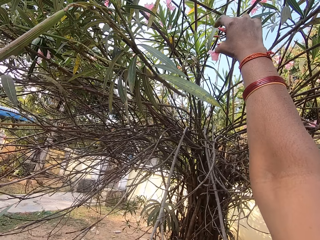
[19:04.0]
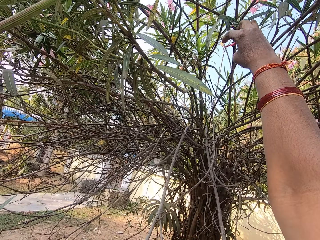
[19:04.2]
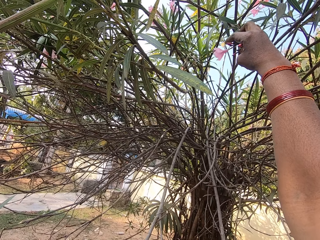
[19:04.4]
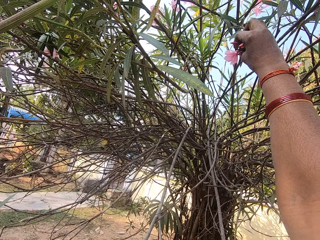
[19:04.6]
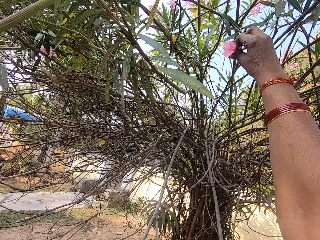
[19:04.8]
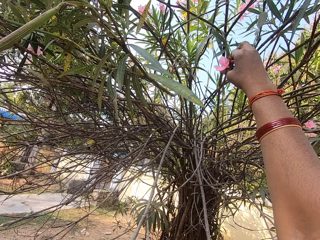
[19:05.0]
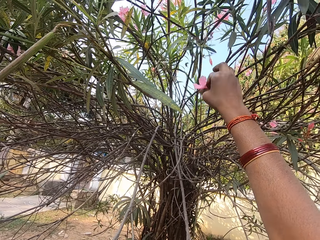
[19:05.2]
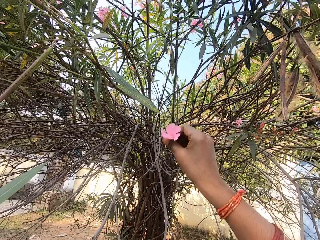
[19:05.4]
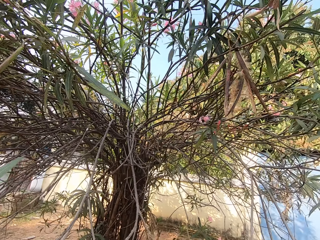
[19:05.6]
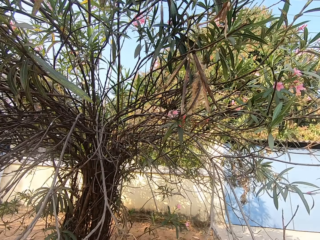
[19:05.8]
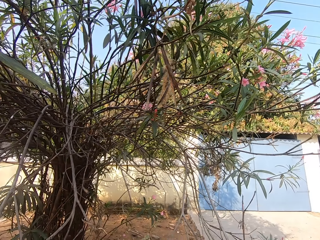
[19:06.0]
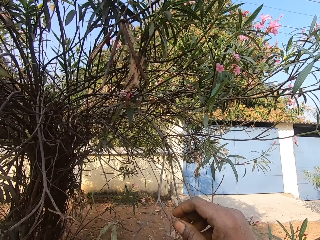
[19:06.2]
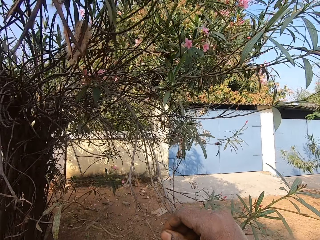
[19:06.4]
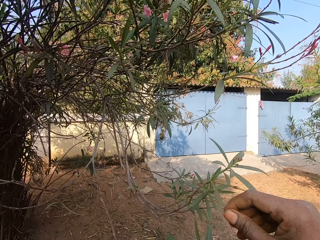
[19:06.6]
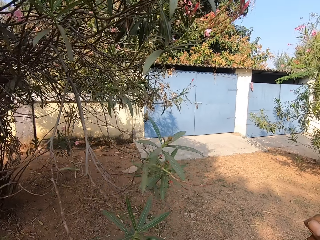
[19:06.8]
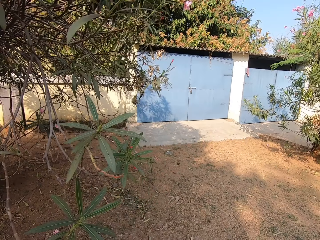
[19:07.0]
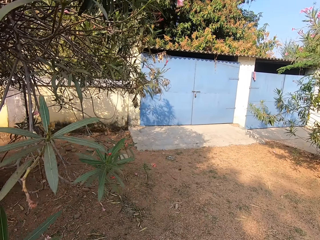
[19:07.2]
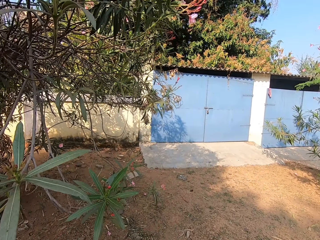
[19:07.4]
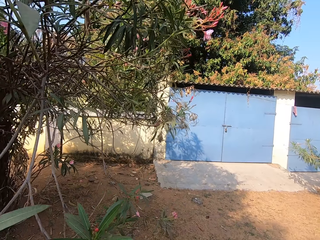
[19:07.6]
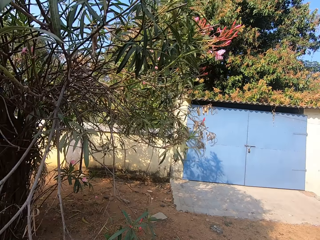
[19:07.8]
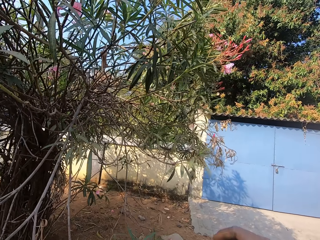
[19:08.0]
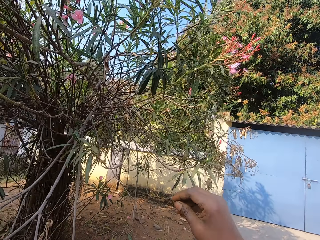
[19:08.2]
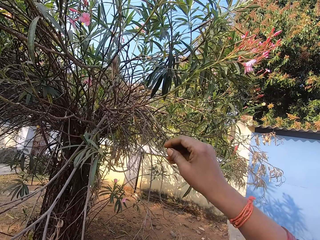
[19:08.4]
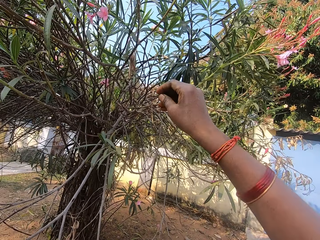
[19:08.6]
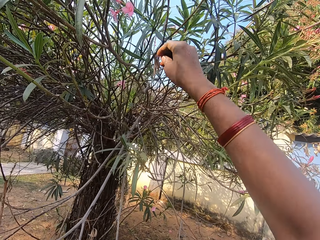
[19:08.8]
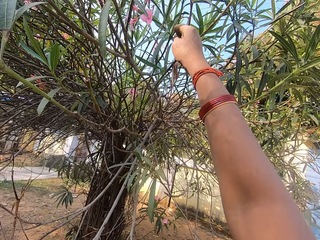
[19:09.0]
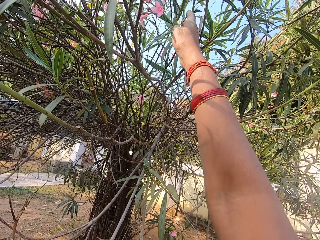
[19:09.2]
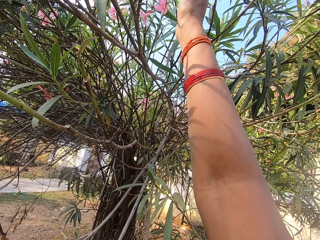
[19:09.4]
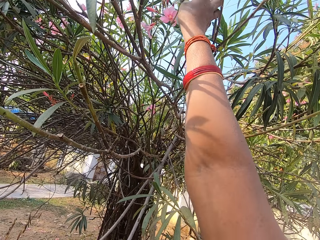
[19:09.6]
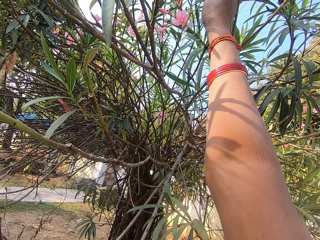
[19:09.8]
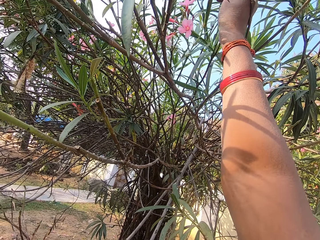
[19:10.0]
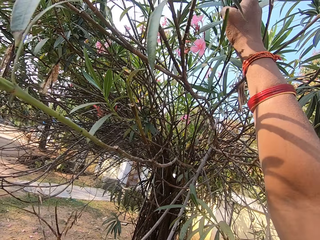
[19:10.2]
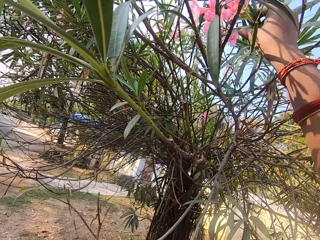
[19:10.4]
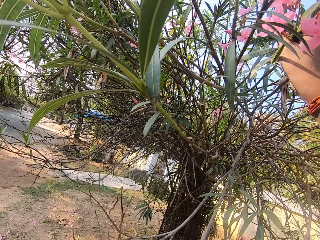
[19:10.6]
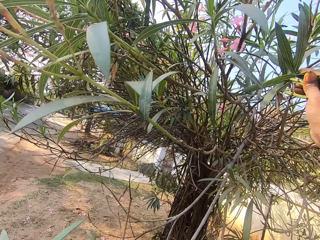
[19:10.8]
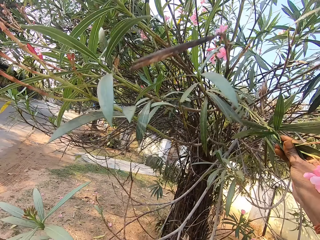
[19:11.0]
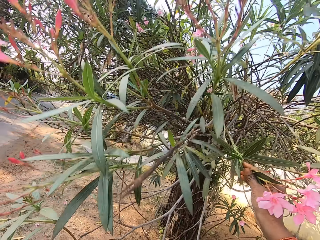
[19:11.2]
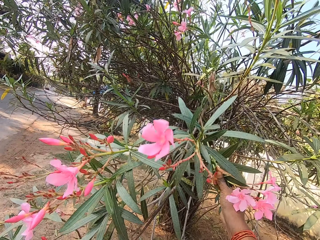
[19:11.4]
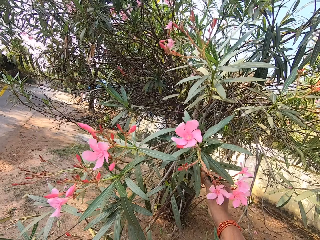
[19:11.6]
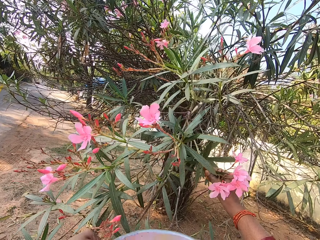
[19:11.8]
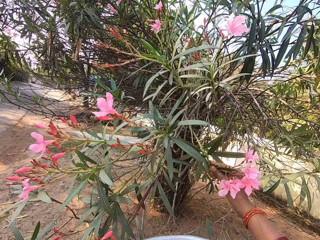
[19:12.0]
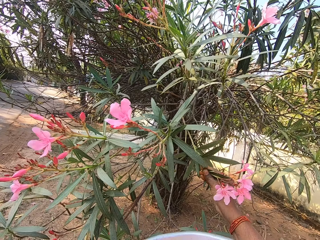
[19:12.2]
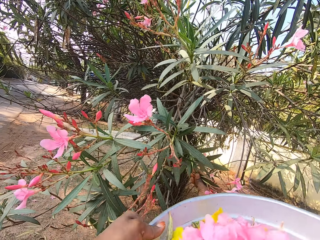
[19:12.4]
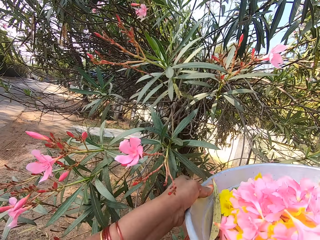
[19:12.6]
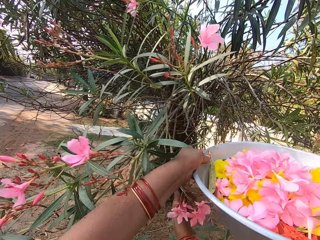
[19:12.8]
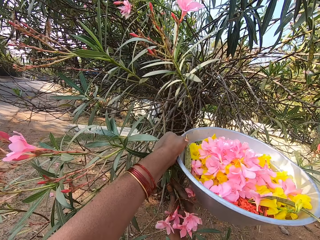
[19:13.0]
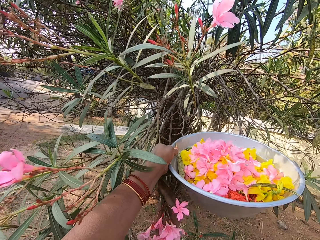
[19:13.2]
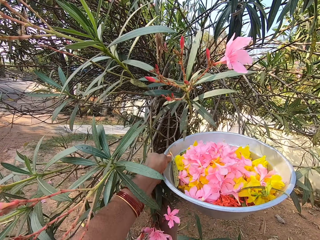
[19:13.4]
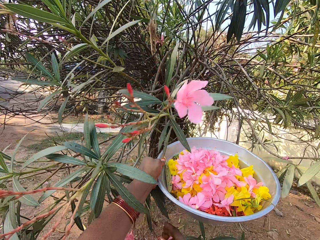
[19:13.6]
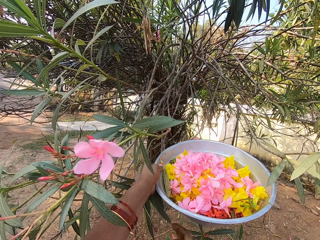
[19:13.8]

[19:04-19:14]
The camera wearer plucks the flowers. They stare around and put the flowers in the bowl. They walk around the field. They pluck the flowers and grab the plant twig with the right hand.

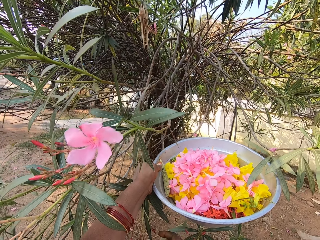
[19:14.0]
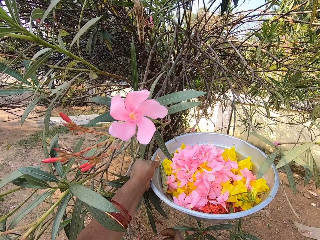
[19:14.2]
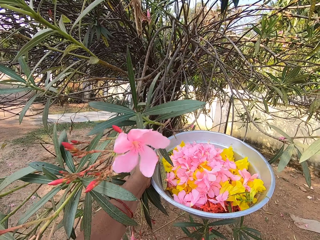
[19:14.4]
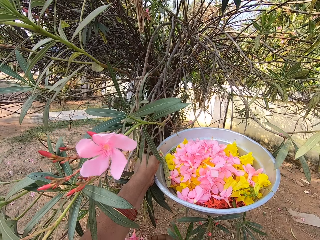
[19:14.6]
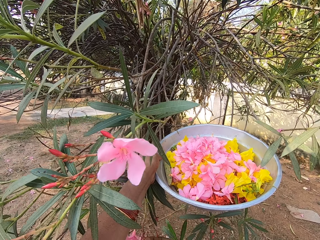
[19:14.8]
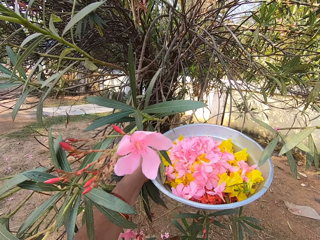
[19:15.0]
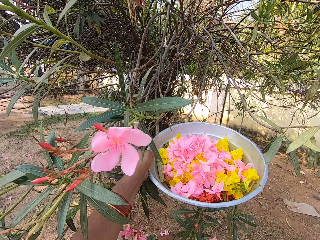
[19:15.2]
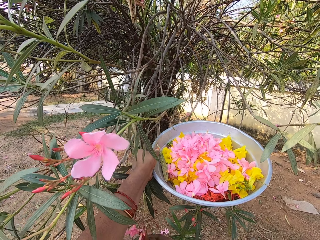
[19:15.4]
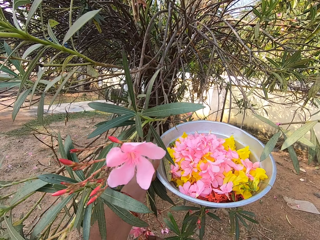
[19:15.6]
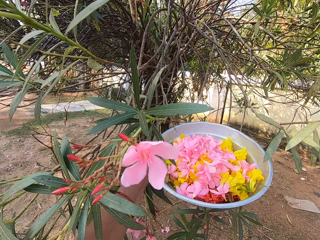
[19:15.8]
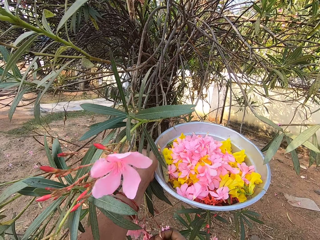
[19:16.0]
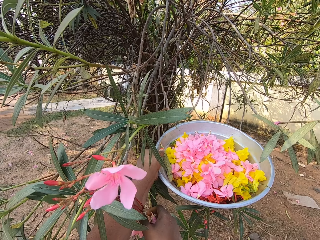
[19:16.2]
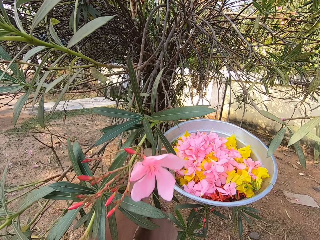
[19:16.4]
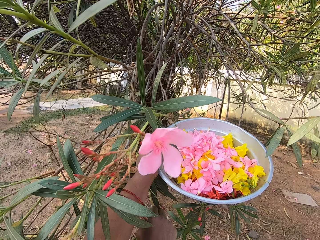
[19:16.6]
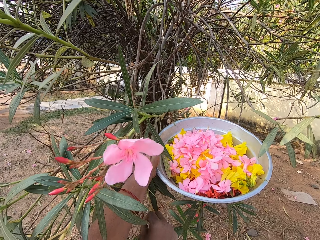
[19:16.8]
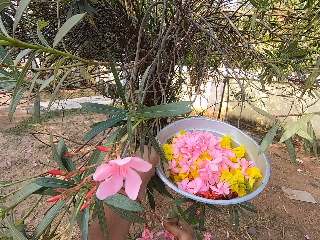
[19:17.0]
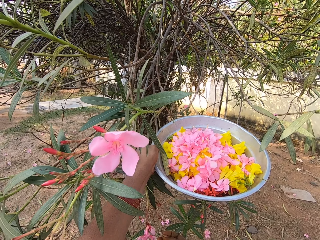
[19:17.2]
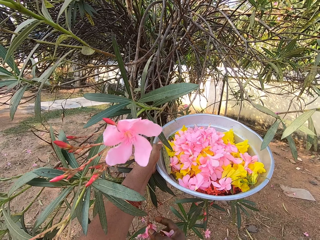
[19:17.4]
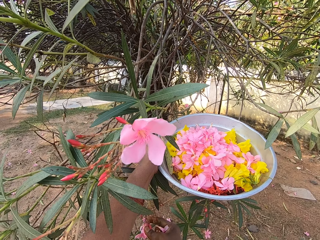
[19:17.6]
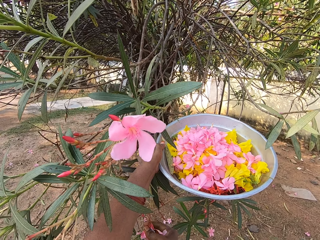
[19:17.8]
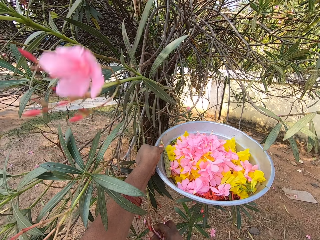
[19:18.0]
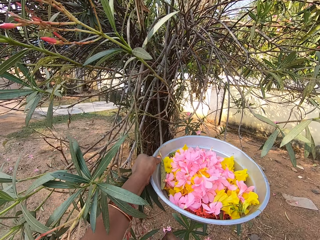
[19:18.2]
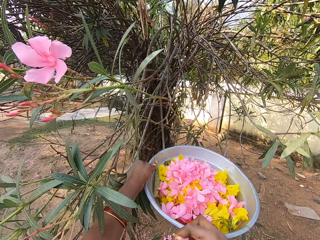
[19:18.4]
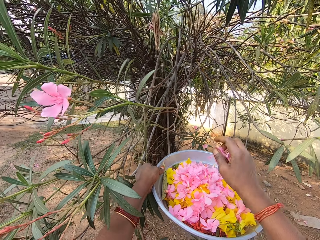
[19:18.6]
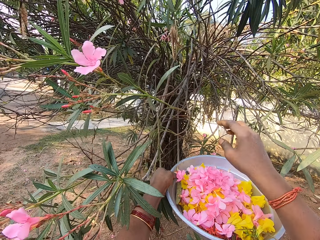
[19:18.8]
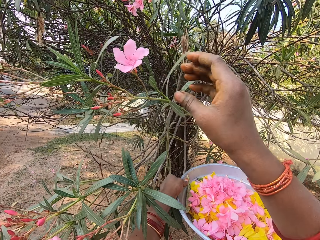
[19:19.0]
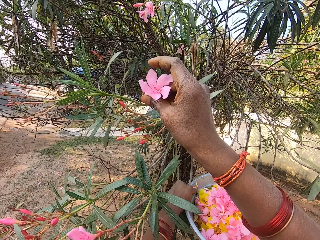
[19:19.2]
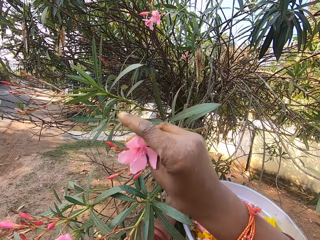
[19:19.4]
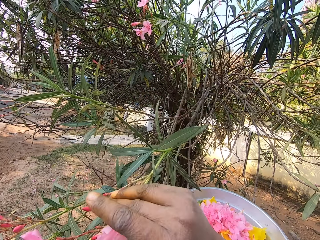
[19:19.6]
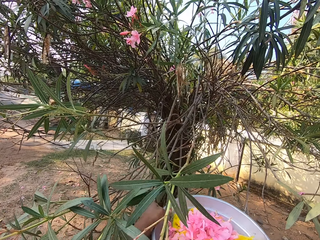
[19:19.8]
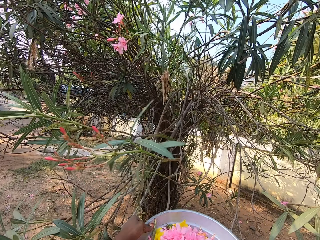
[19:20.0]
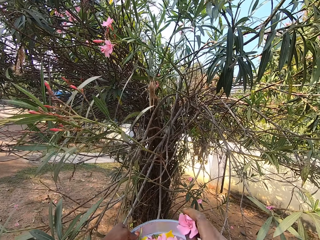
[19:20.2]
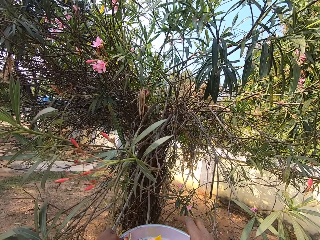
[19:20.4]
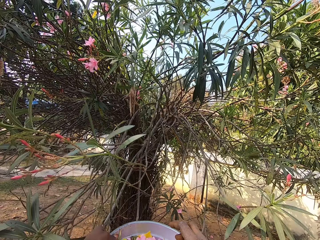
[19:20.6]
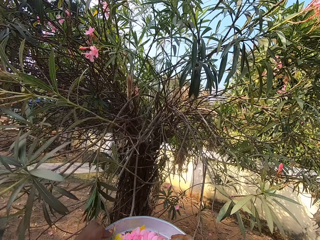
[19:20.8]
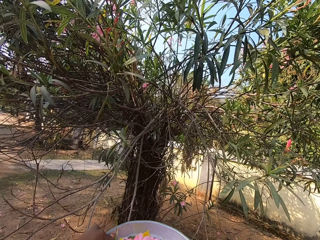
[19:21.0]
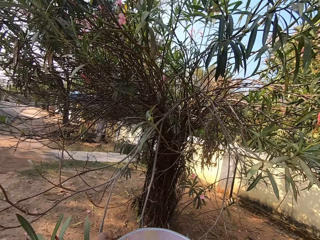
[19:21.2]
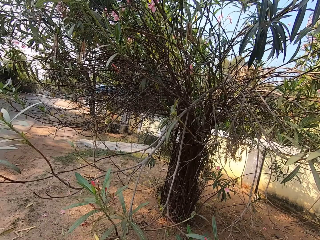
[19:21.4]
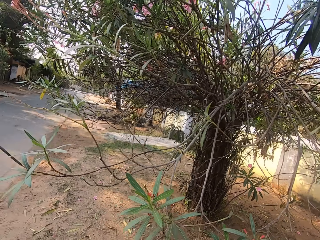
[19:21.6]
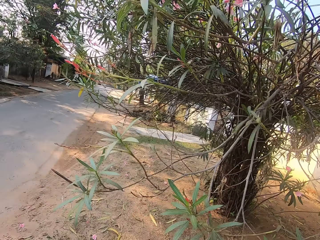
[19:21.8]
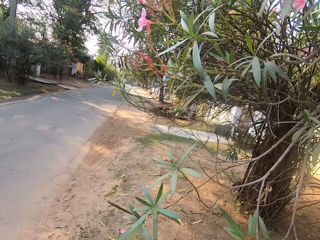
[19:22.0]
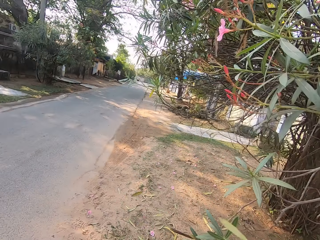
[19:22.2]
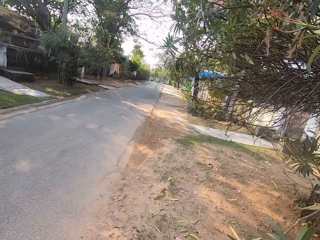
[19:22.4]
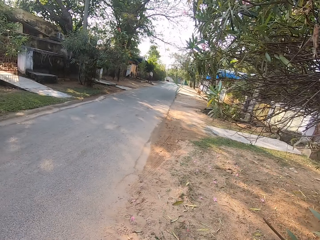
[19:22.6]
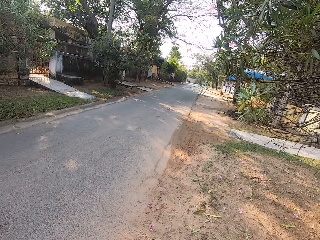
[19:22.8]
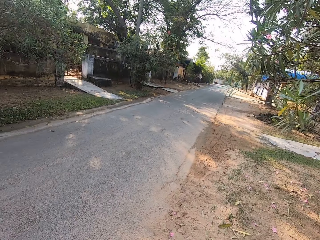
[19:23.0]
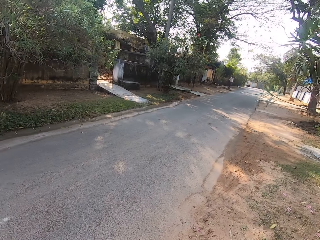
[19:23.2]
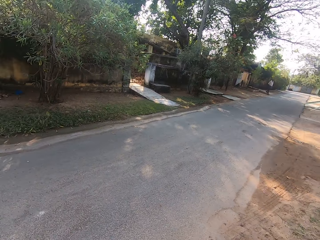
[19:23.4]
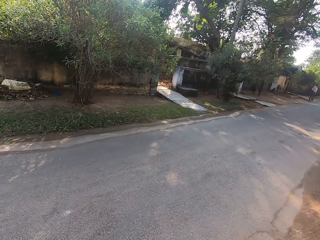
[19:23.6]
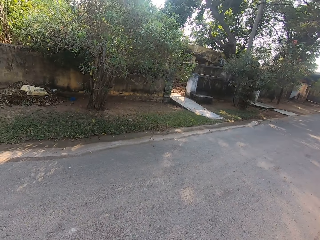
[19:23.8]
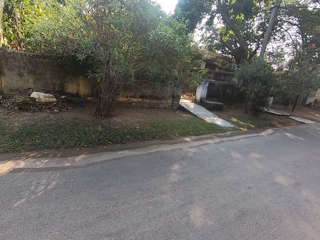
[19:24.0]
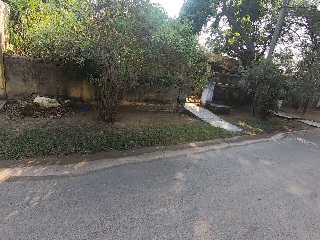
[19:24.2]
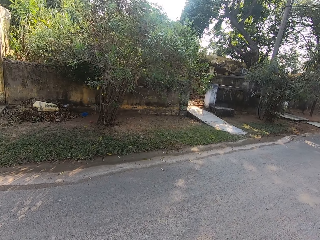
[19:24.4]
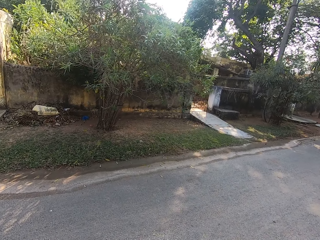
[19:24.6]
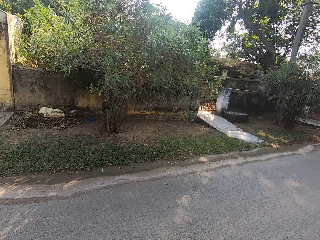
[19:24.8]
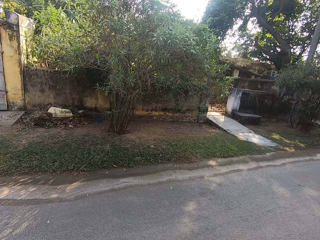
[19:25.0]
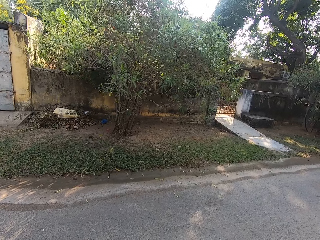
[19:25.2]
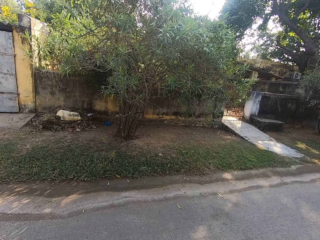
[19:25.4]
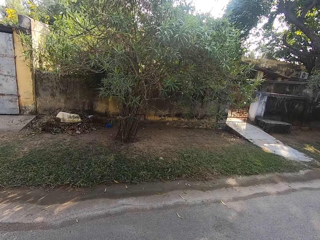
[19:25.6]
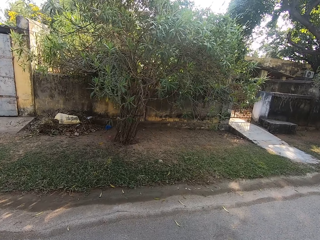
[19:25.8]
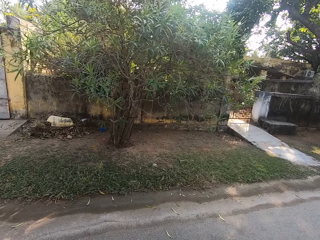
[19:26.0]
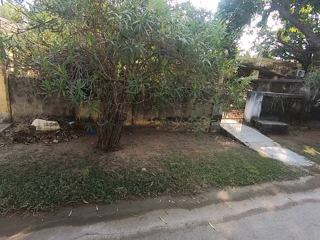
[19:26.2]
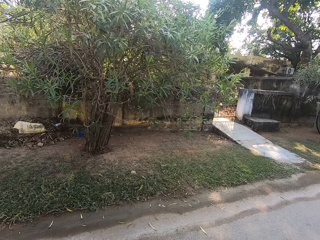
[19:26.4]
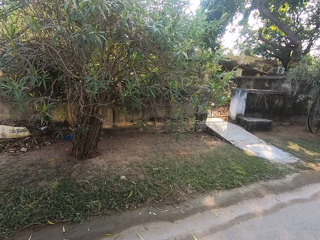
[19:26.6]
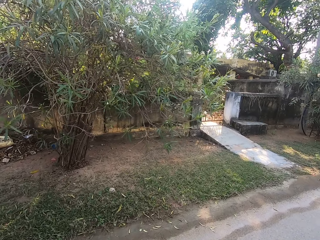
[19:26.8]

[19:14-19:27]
The camera wearer picks flowers on the plant with the right hand. They put the flowers in a dish with the right hand. They pick flowers on the plant with the right hand. They put the flowers in the dish with the right hand. They walk around on the road.
